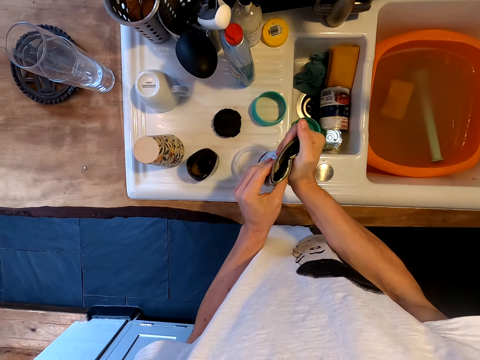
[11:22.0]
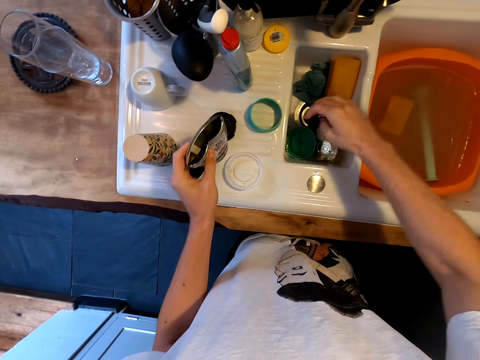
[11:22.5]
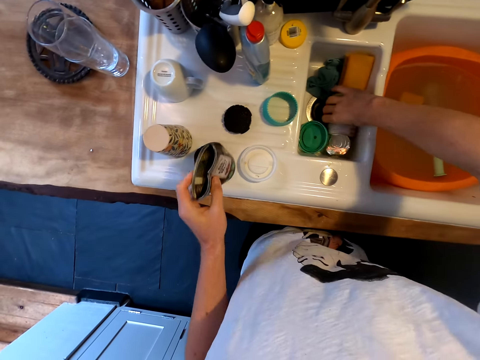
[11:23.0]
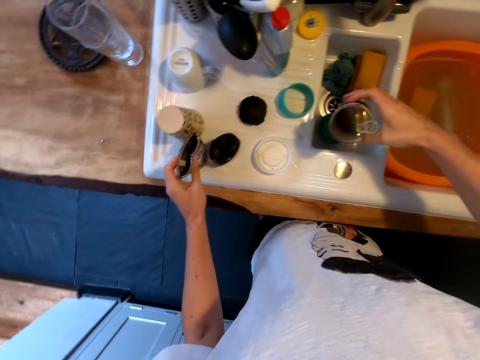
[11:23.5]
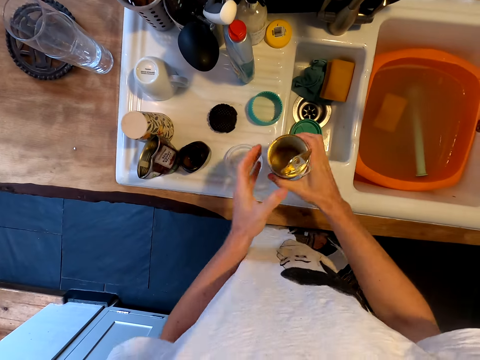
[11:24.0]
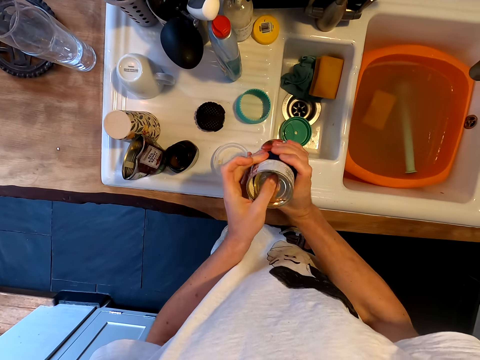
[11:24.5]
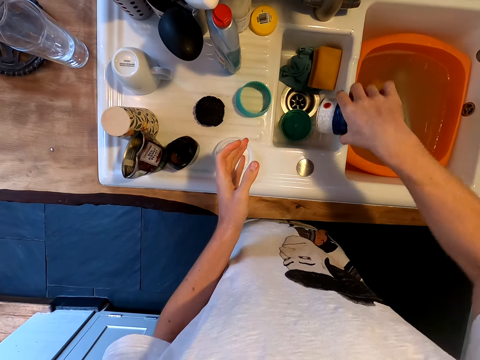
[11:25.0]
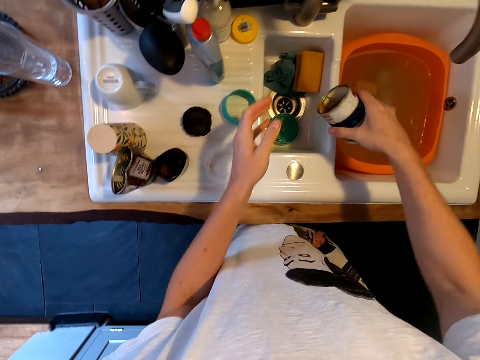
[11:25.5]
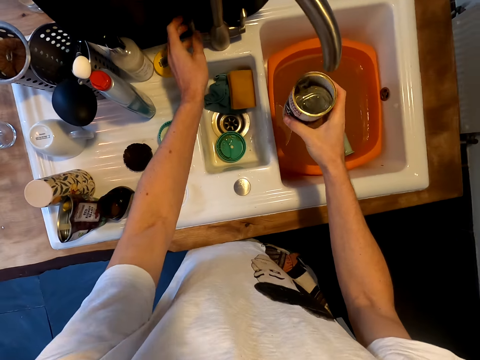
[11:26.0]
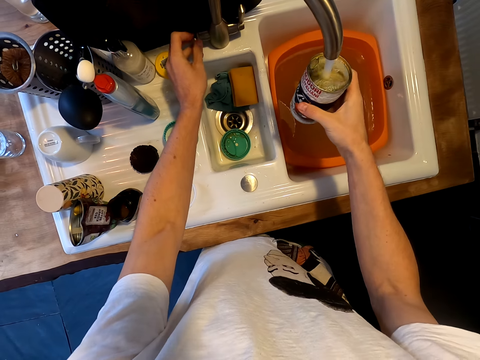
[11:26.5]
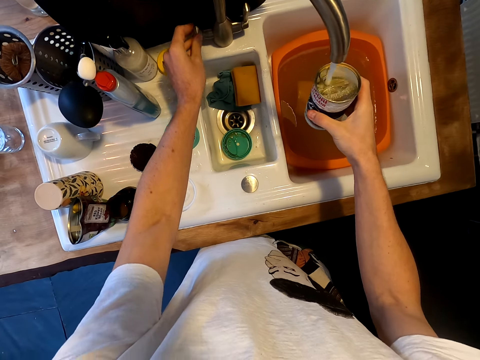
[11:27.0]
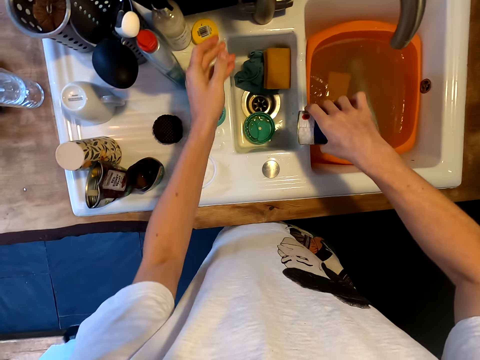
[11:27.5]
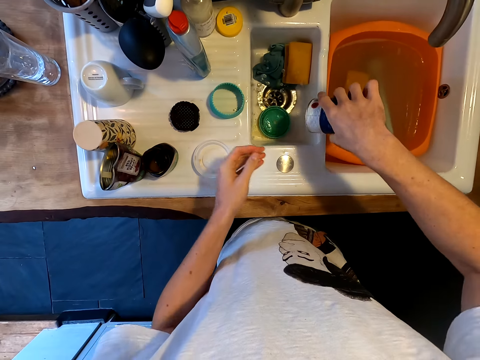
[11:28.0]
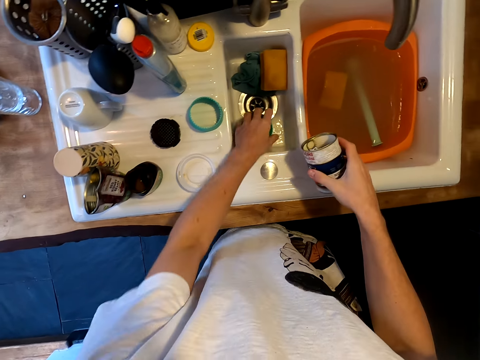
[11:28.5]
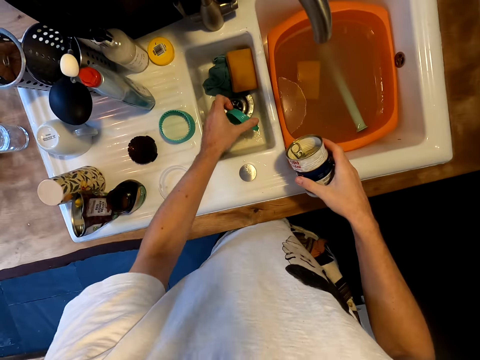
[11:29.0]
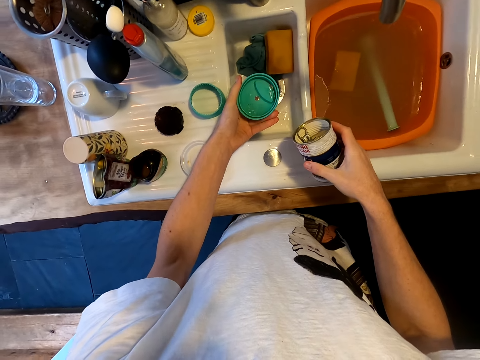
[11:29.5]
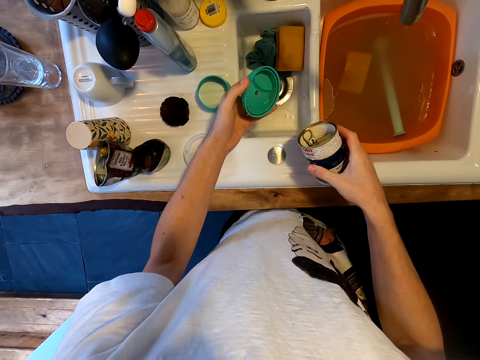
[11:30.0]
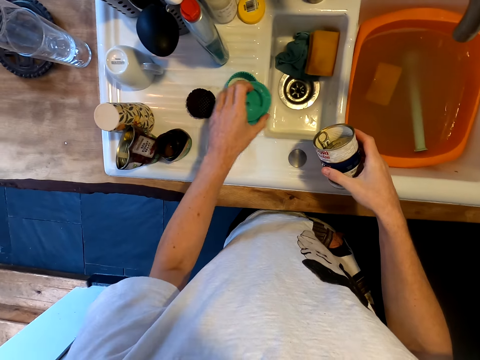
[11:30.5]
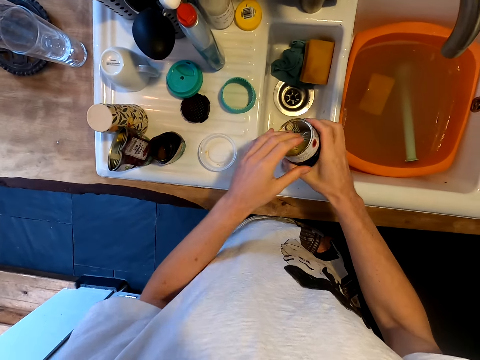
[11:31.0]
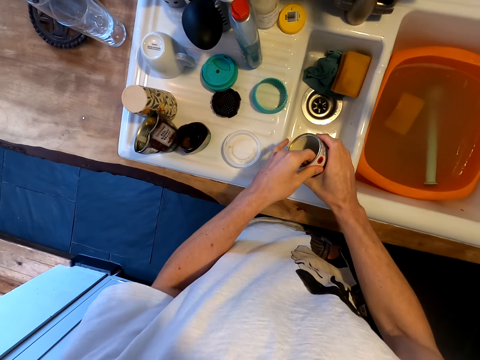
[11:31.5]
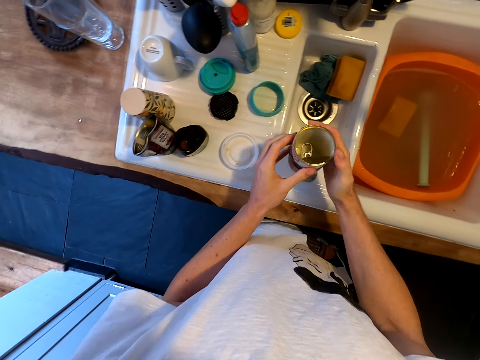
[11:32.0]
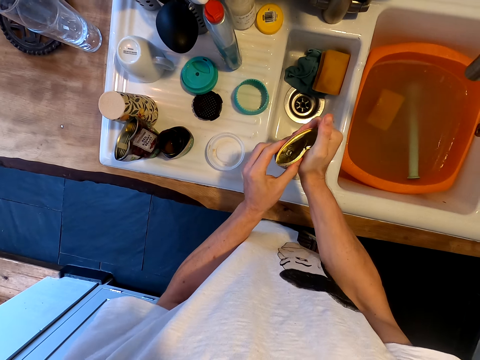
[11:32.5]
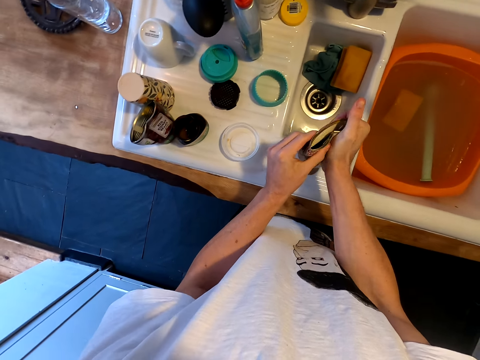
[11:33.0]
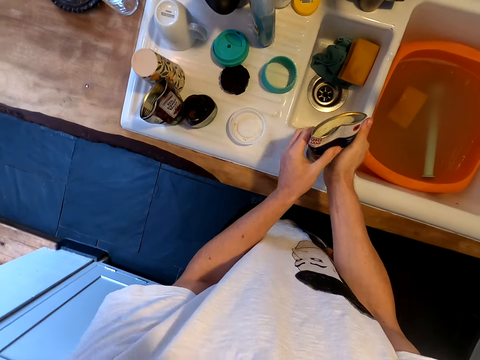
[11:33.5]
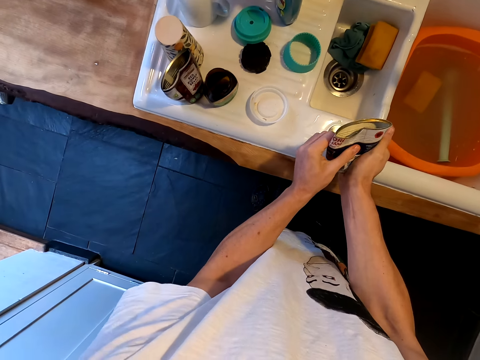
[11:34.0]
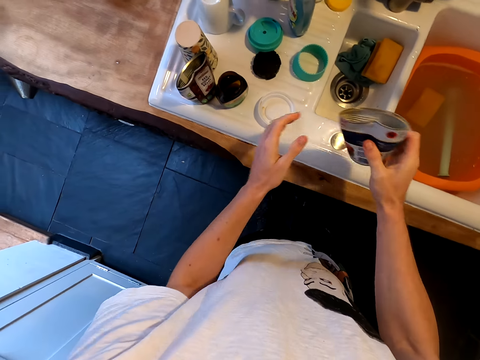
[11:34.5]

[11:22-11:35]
The camera wearer takes another tin in the sink. He puts the tin on the sink slab. He pours liquid from the other tin. He opens the tap. He puts water in the tin. He rinses the can. He pours water in the sink. He takes the tin lid in the sink. He looks on the tin lid. He puts the tin lid on the sink slab. He squeezes the tin in his hand.

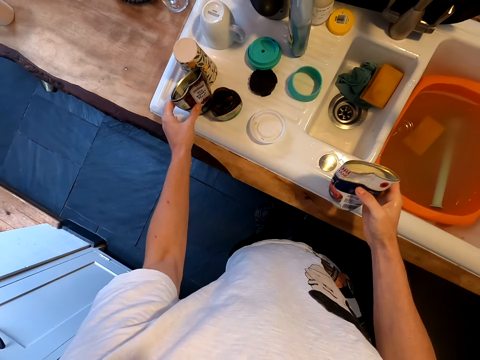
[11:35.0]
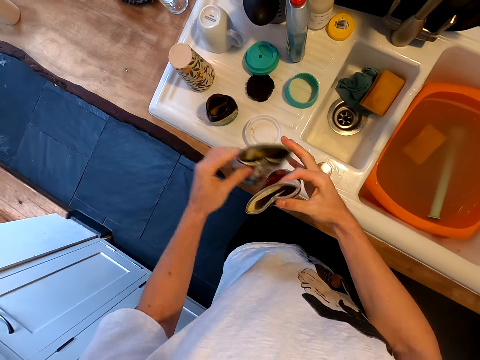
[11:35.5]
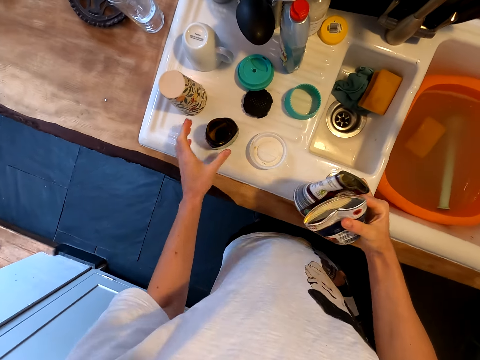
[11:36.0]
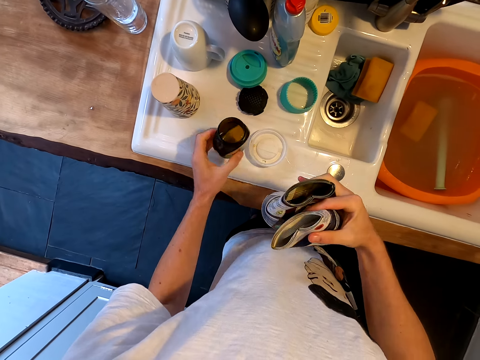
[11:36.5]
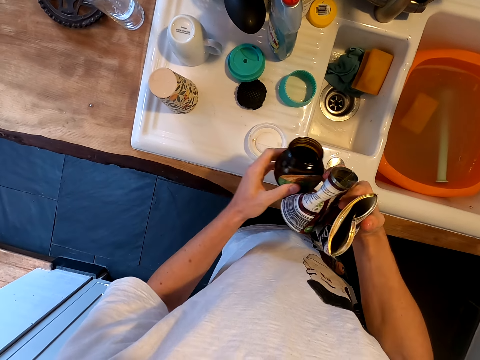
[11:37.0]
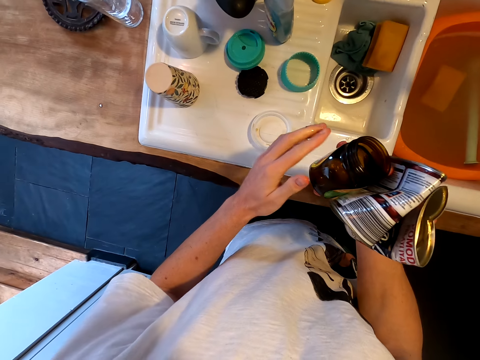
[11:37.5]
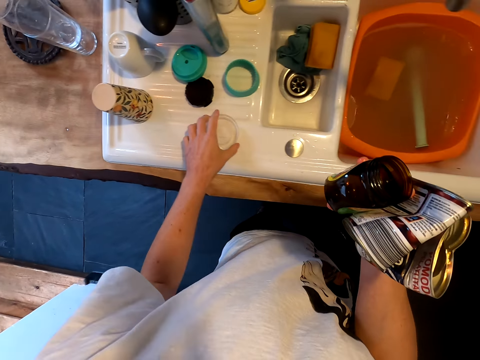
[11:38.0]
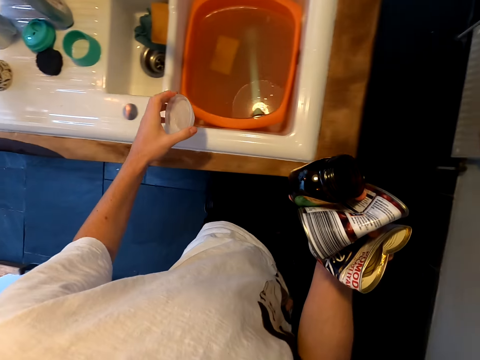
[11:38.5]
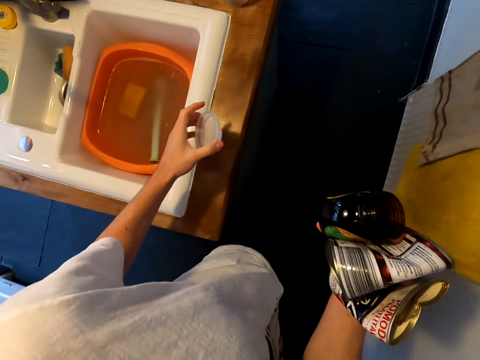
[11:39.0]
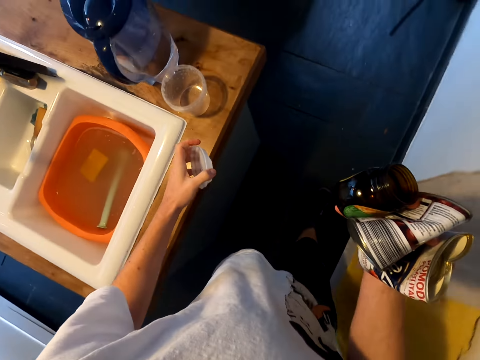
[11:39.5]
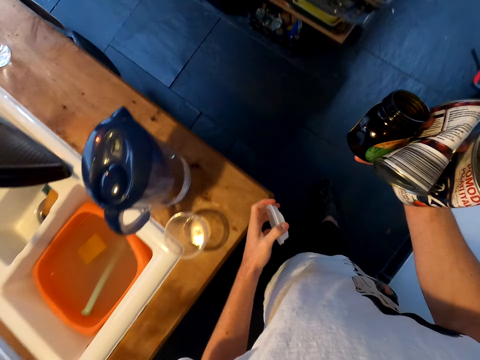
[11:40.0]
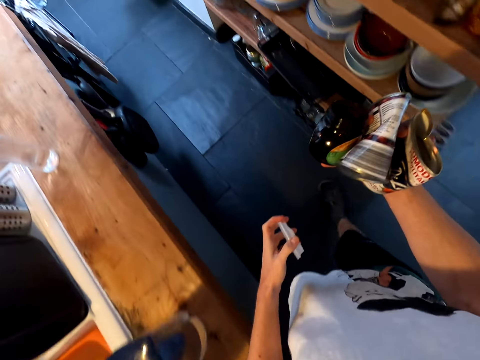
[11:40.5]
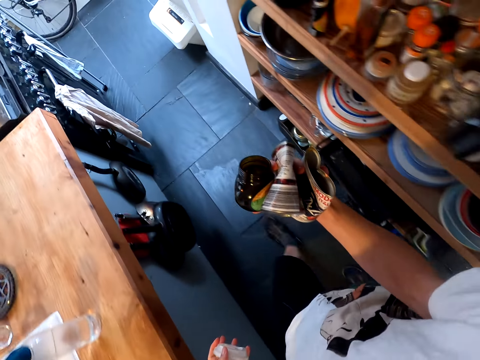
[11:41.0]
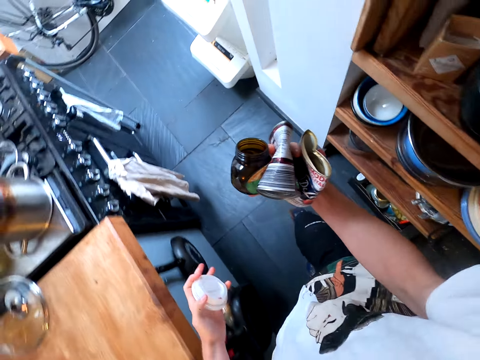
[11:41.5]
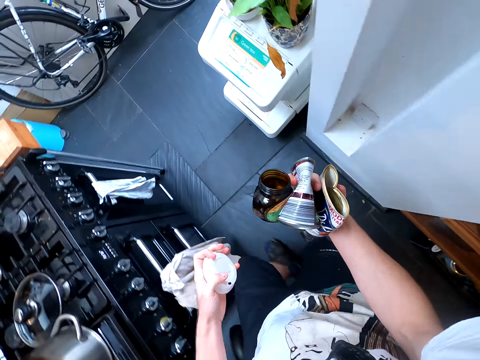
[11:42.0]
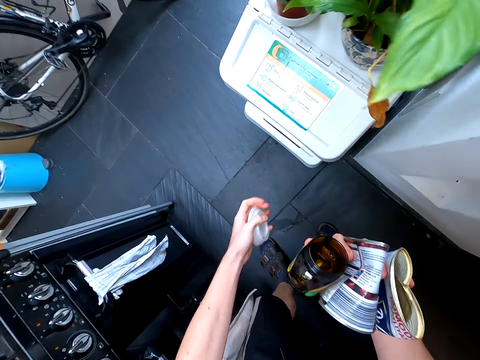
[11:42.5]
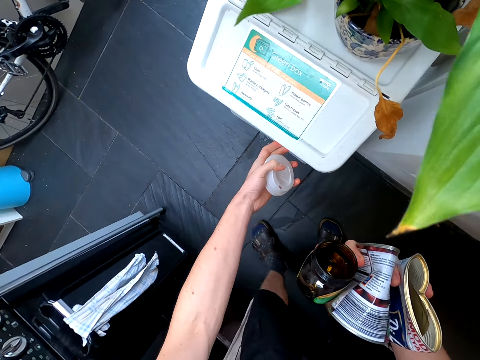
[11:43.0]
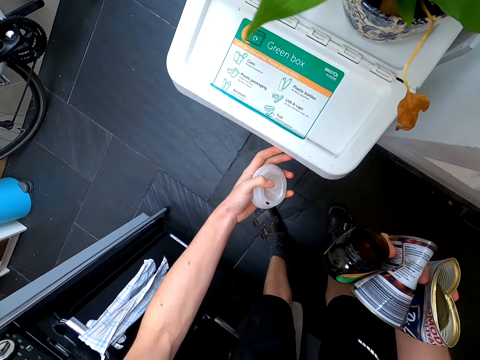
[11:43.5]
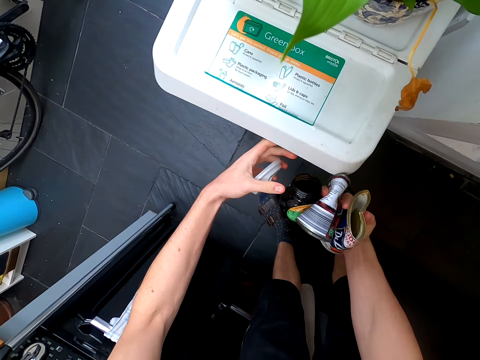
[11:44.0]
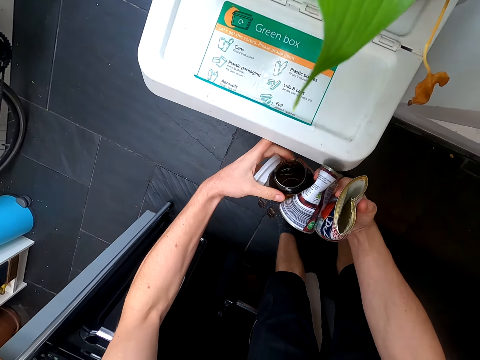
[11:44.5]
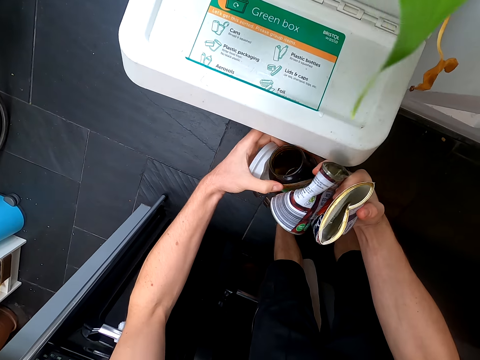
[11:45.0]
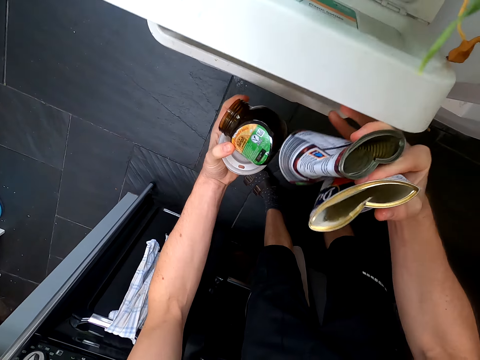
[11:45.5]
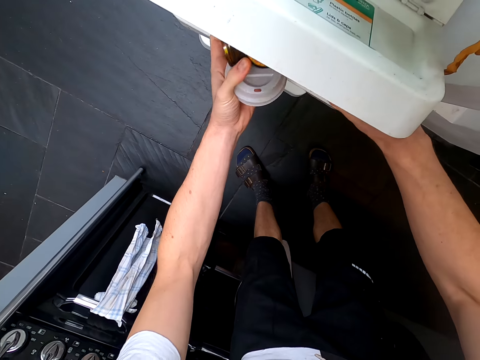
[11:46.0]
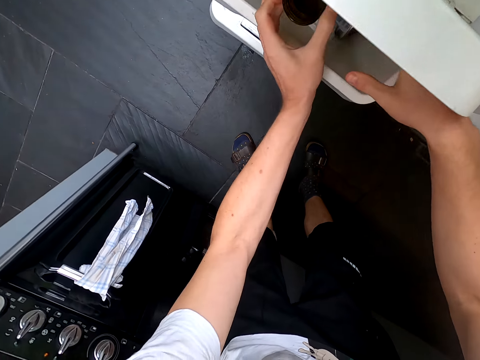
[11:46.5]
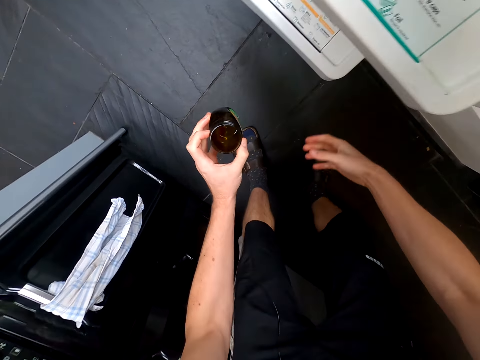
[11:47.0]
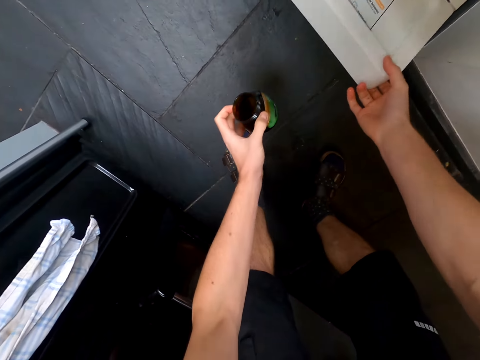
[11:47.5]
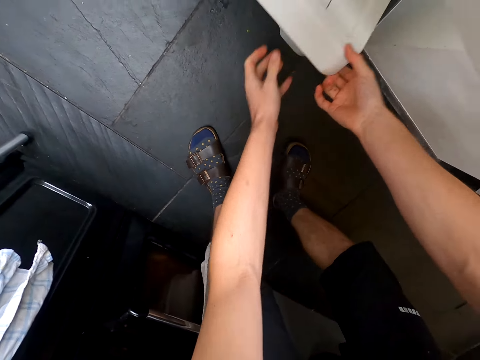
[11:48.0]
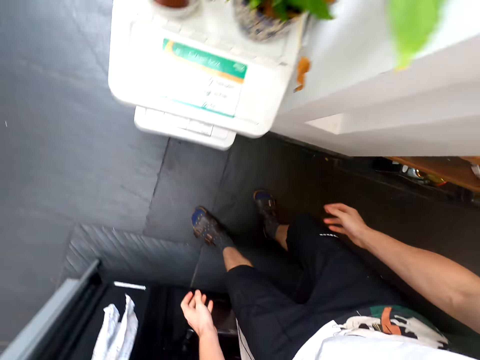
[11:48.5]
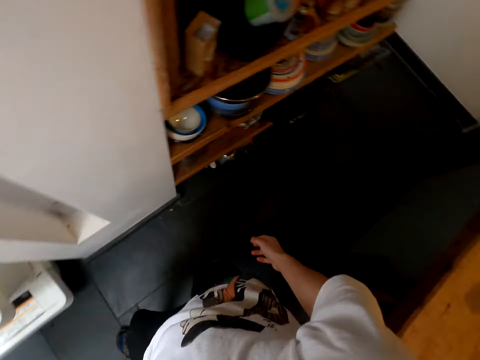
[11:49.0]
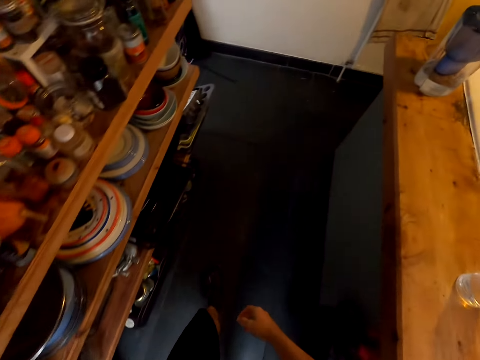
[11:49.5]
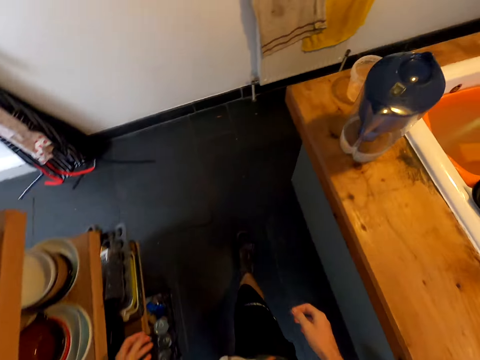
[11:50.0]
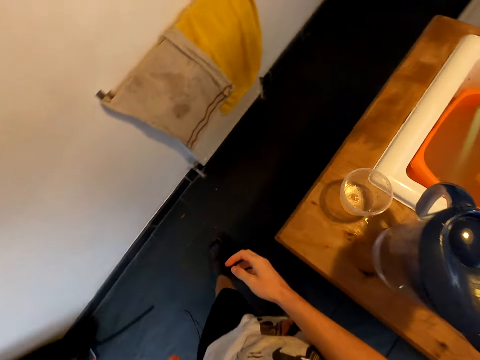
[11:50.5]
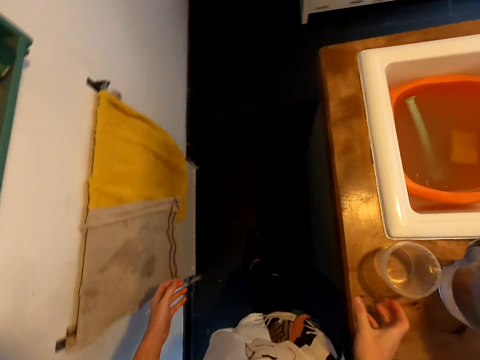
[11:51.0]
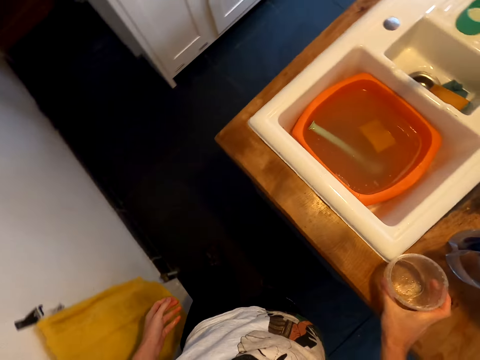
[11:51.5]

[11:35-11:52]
The camera wearer takes the other tin. They pick up the can and bottle from the sink, walk in the kitchen, and take the tin lid. They bend. They open a dustbin. They dispose of the bottle and can in the bin. They close the trash bin. They open another trash bin. They throw another tin in the trash bin. They stand up. They walk in the kitchen. They take a tin on the kitchen slab.
